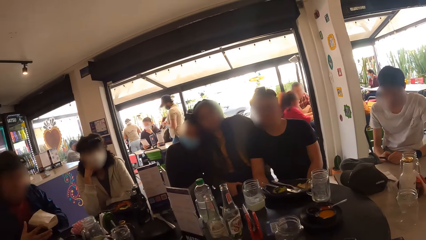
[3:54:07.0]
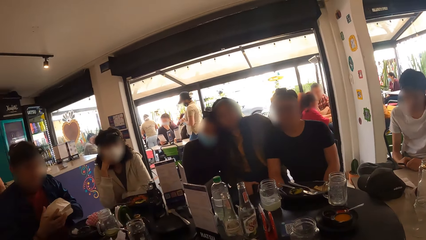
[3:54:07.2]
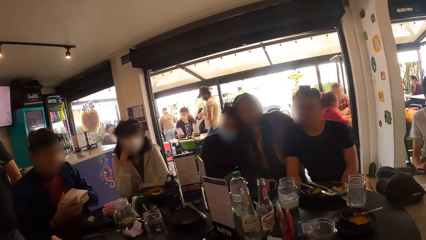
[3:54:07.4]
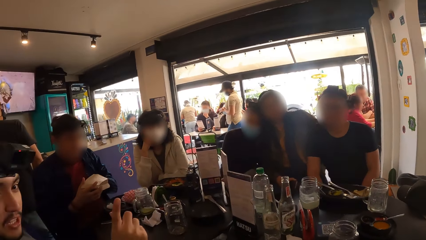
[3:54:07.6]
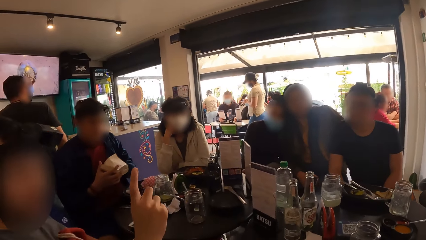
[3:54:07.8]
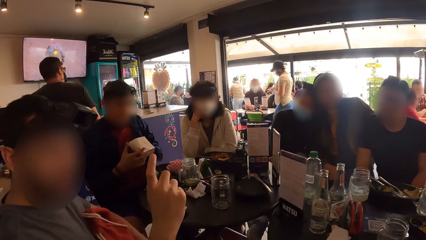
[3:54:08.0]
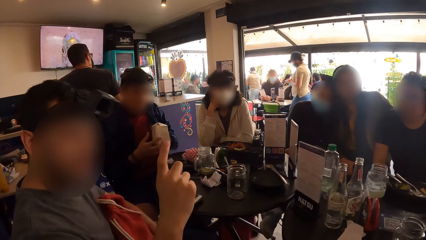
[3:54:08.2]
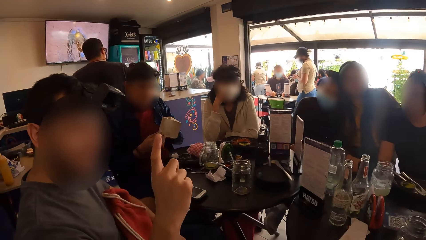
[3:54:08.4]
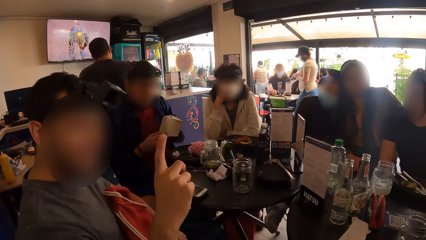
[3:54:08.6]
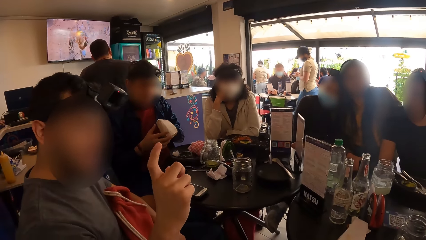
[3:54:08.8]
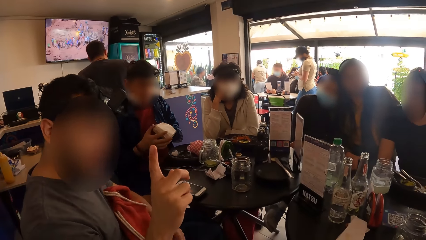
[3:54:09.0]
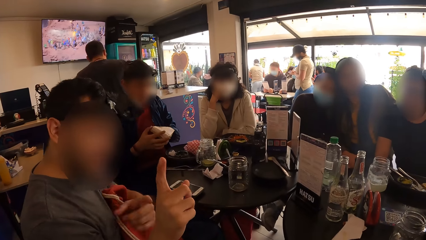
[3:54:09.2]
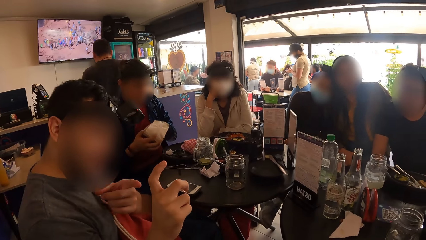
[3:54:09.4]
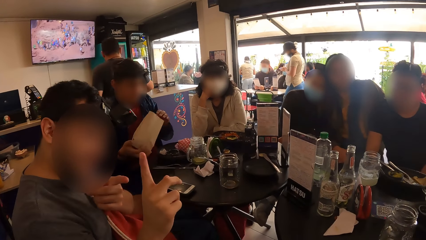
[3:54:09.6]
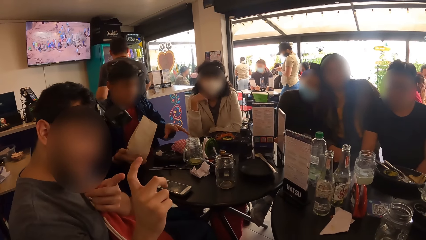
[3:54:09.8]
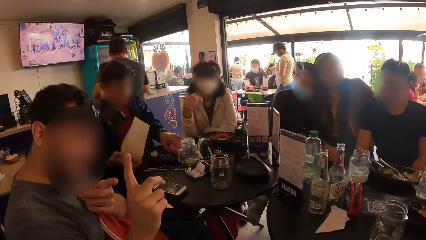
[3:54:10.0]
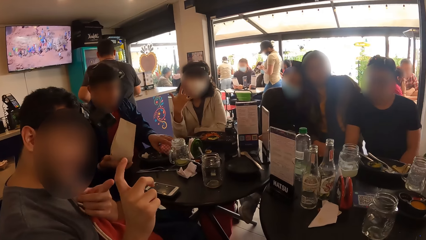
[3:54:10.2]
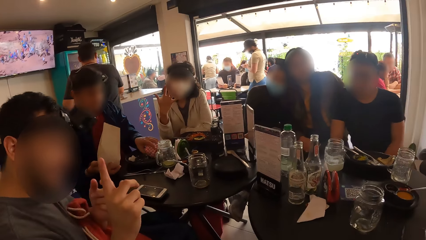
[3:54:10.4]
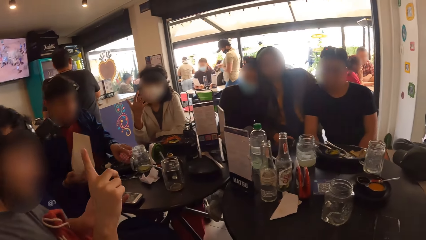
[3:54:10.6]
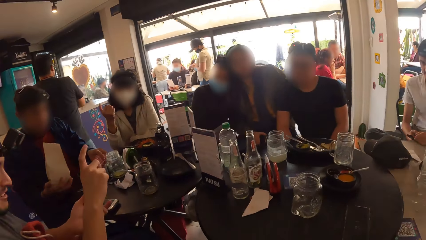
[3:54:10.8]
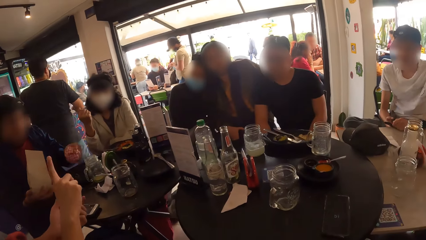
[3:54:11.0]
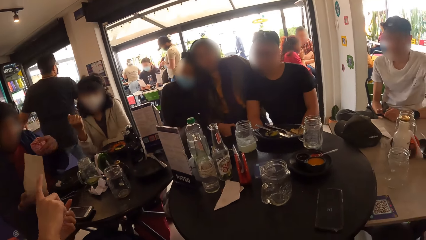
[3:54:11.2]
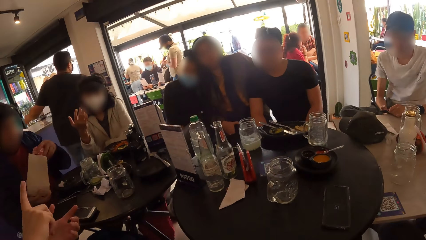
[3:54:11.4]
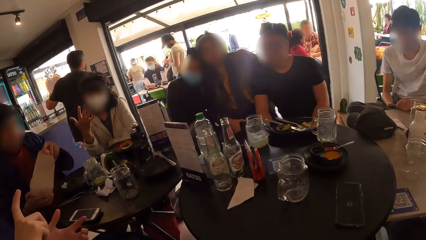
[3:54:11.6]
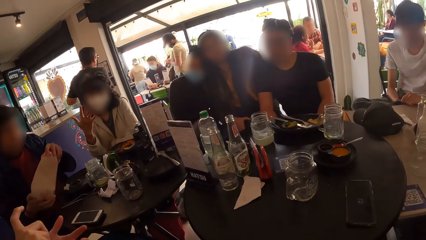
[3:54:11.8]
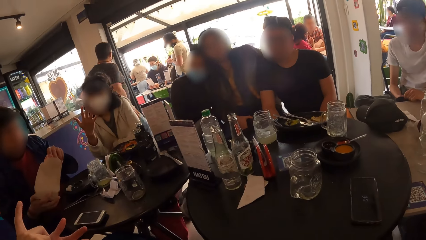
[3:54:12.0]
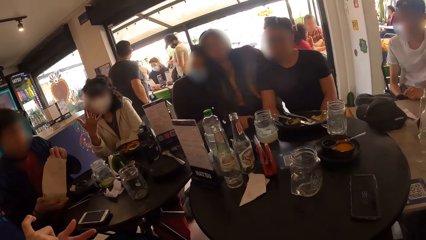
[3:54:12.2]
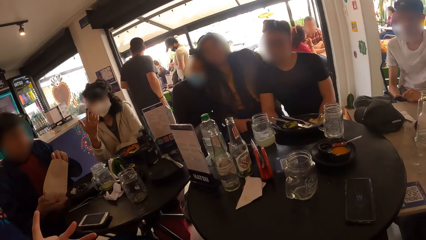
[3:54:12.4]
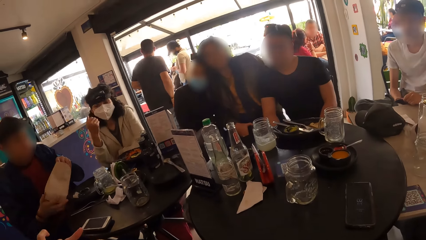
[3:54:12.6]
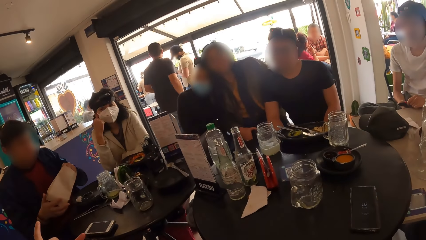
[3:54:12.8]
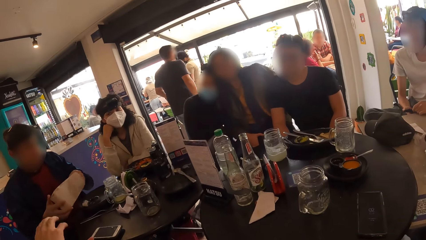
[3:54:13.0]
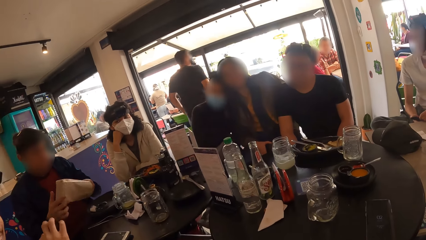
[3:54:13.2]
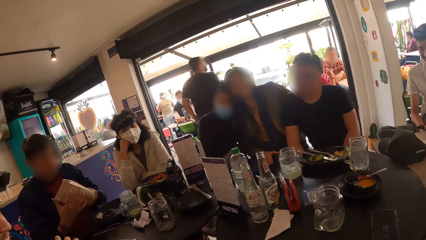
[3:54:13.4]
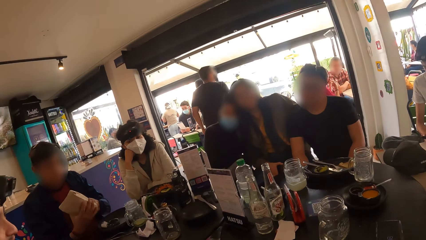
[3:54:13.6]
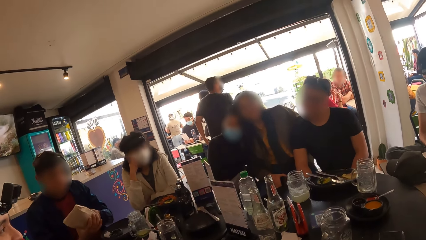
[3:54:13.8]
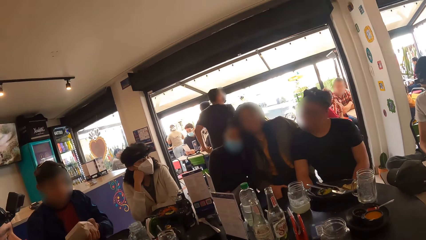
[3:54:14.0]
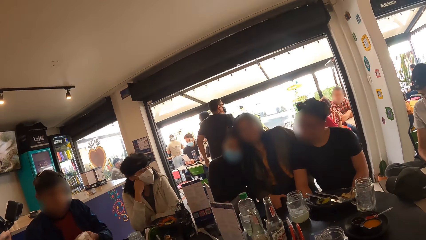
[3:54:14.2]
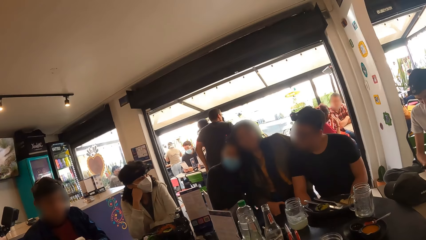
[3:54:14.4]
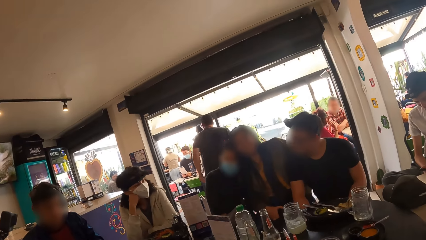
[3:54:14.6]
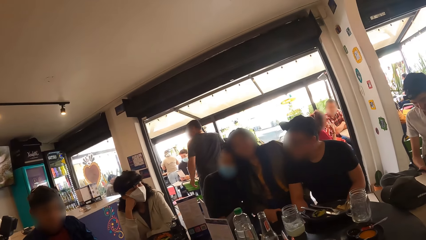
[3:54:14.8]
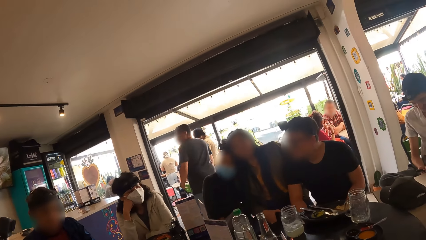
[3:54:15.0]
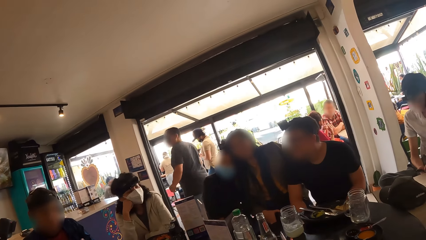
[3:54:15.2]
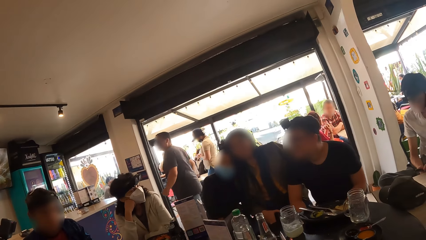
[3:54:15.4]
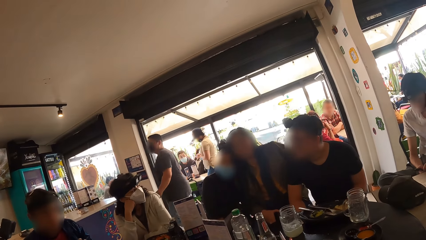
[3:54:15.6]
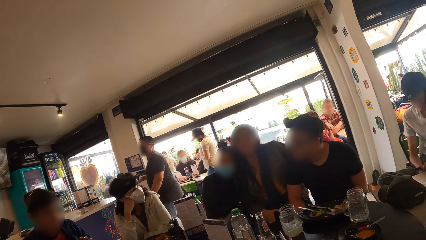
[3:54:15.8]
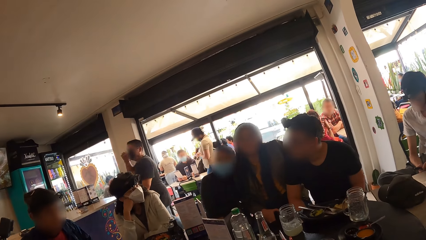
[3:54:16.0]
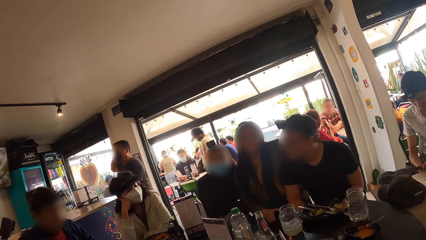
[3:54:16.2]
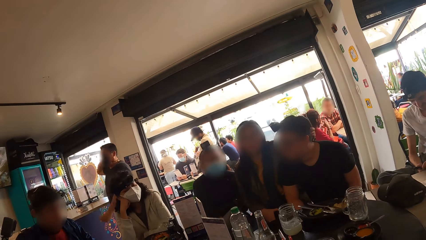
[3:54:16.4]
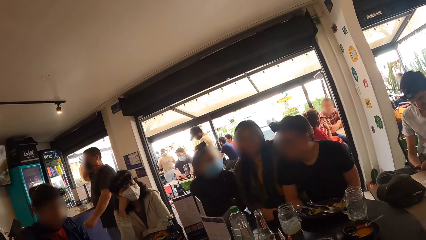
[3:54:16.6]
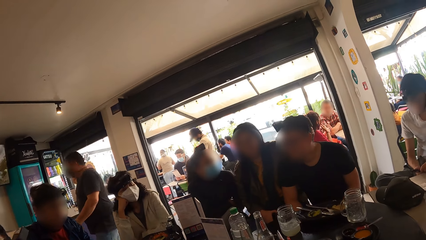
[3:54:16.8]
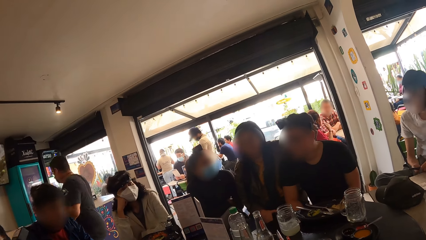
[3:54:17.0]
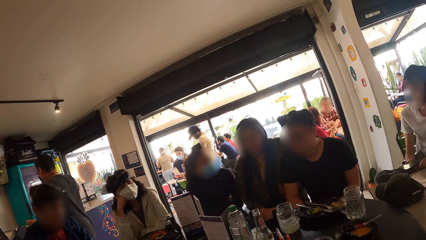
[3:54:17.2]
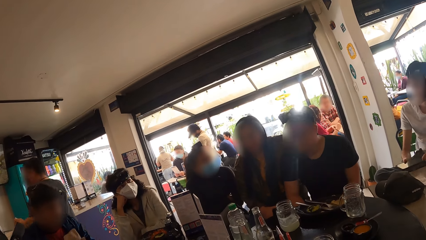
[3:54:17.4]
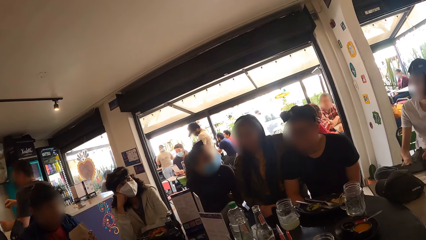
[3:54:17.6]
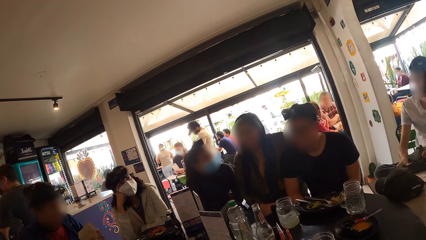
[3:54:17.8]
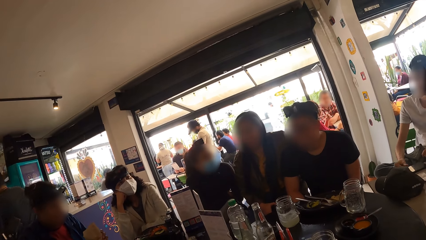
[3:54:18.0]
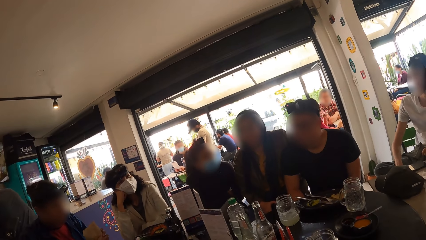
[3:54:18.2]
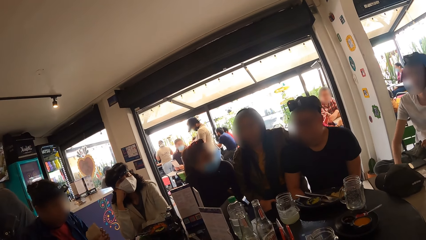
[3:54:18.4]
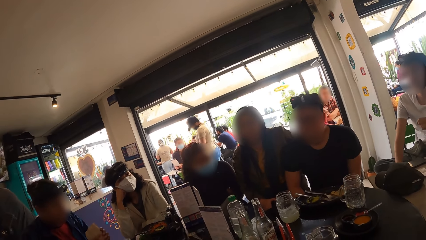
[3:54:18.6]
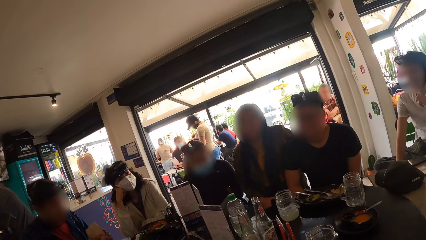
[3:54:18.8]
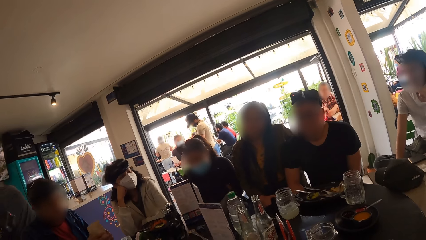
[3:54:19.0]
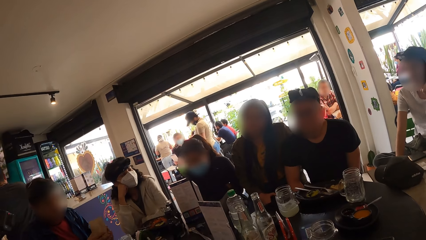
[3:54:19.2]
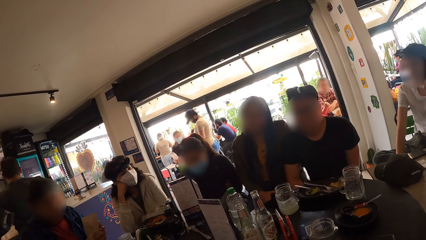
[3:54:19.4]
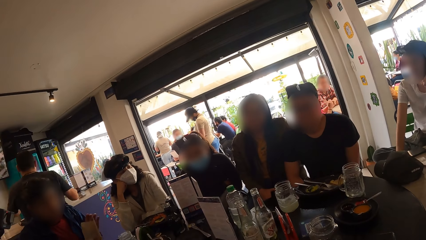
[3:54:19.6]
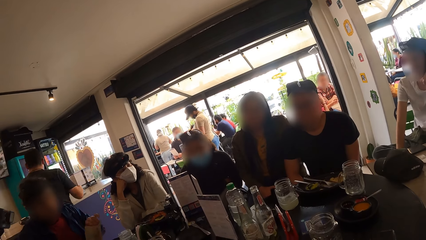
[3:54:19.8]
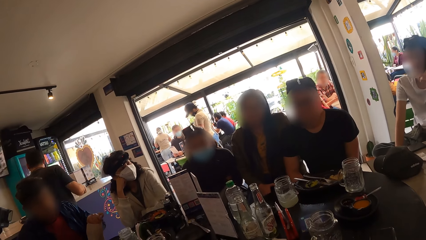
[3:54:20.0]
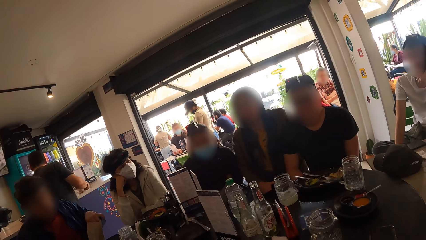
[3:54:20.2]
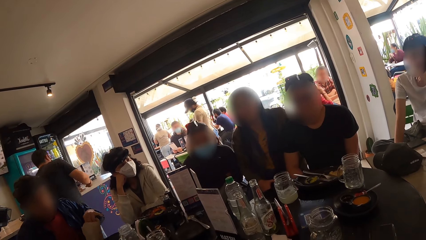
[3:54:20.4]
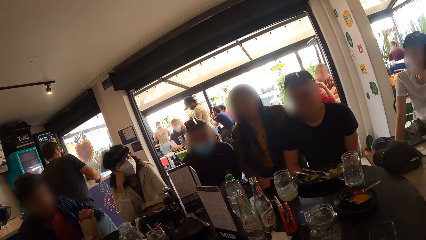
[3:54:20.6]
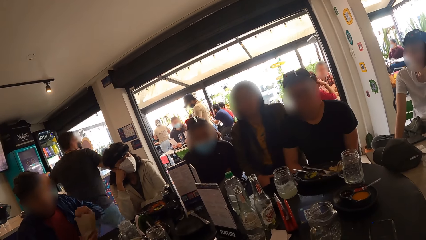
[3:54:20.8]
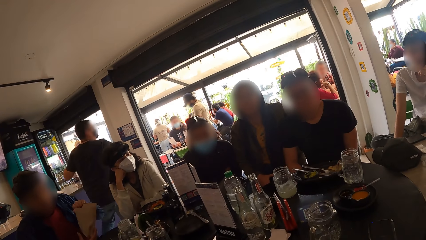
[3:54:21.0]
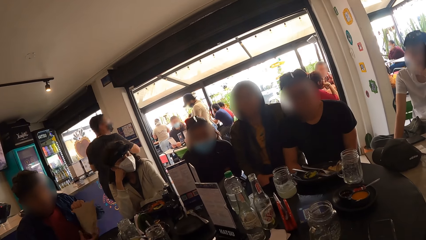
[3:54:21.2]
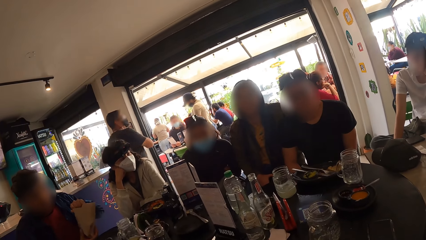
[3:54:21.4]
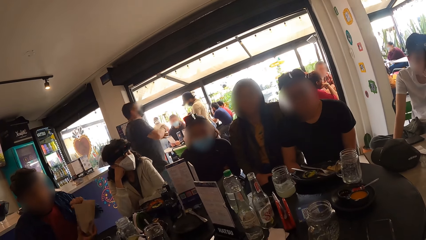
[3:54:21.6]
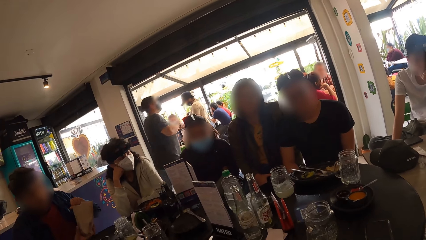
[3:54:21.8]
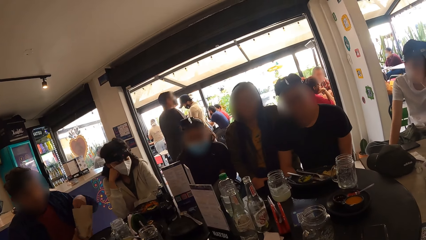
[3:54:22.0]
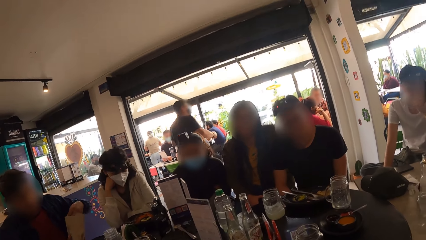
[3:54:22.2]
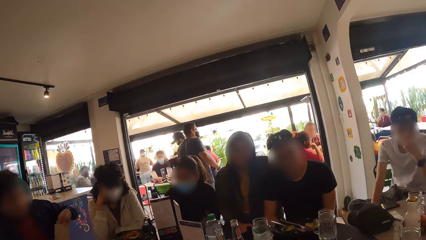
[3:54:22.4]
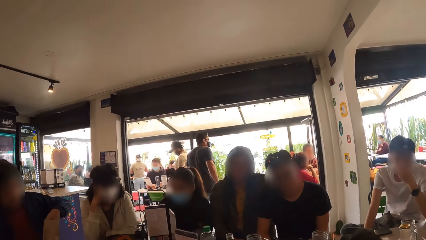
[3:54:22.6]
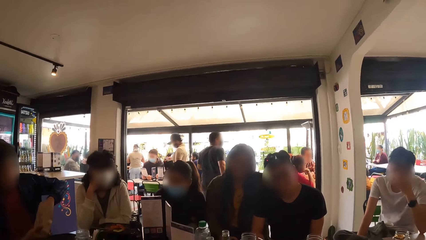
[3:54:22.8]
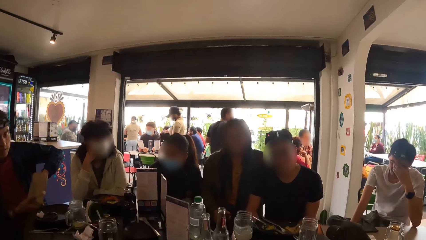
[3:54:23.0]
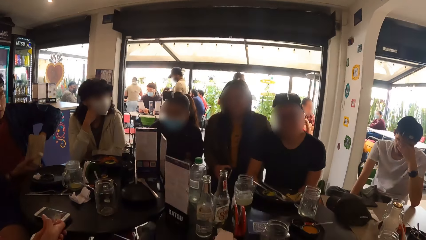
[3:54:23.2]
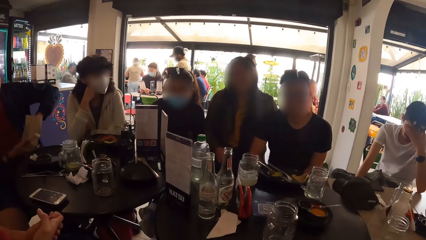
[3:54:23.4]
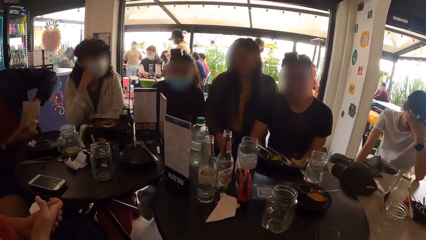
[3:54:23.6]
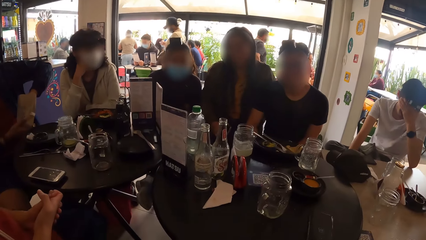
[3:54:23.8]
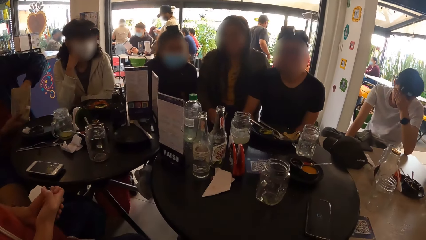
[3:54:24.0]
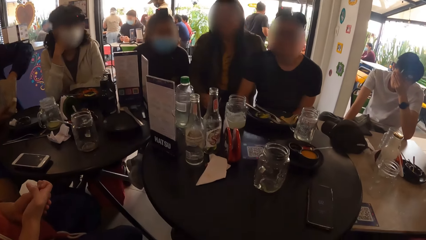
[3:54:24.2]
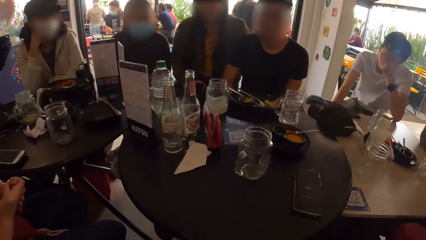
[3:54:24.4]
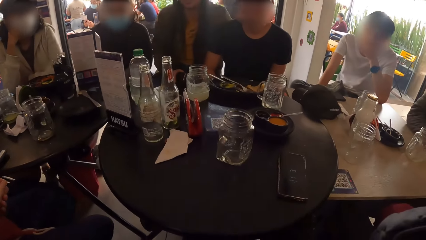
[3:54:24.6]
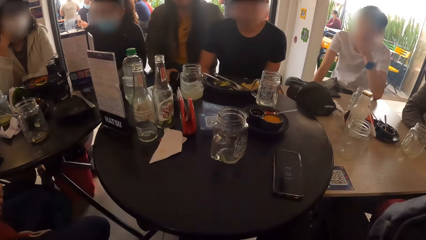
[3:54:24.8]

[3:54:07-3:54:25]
The camera wearer interacts with a man. They look around. The man shakes the paper bag with his left hand.
